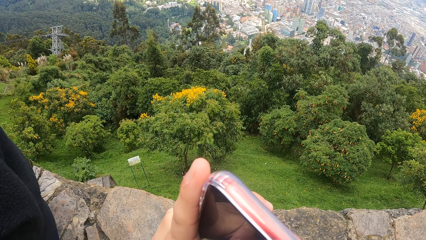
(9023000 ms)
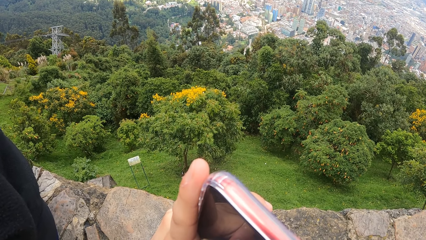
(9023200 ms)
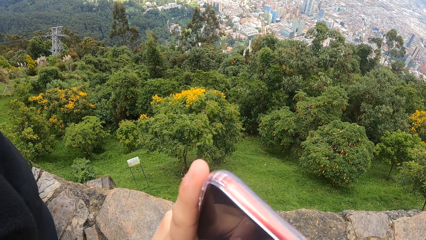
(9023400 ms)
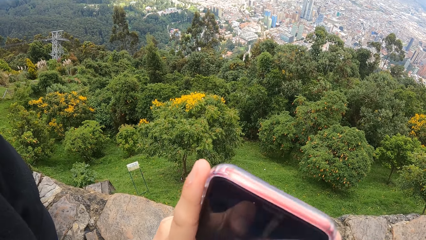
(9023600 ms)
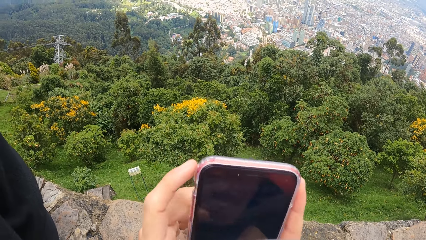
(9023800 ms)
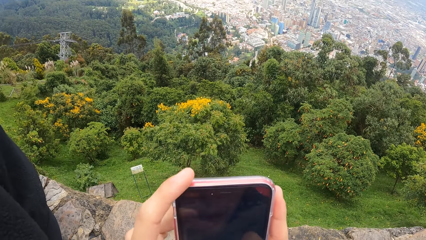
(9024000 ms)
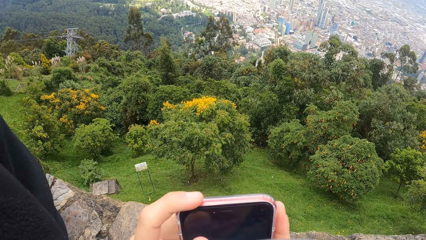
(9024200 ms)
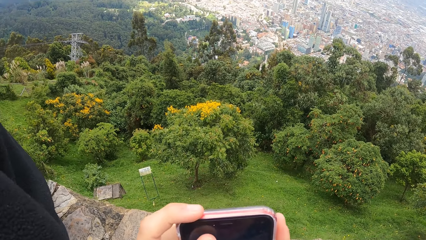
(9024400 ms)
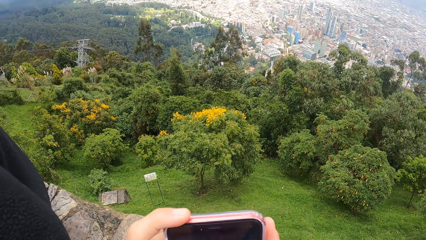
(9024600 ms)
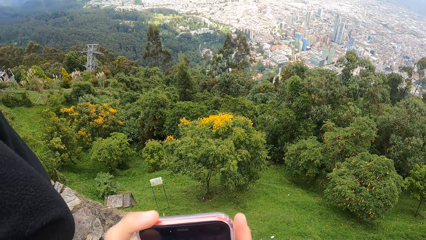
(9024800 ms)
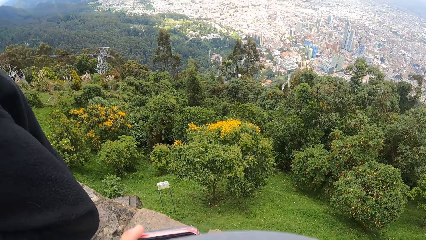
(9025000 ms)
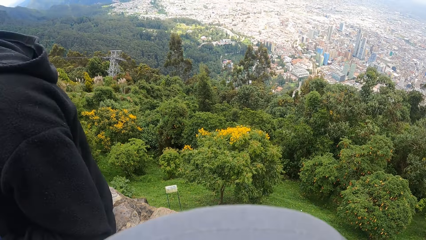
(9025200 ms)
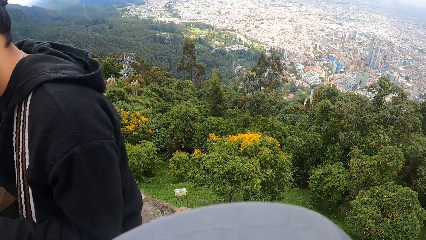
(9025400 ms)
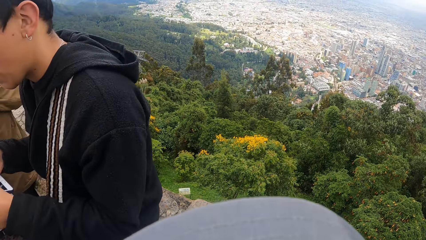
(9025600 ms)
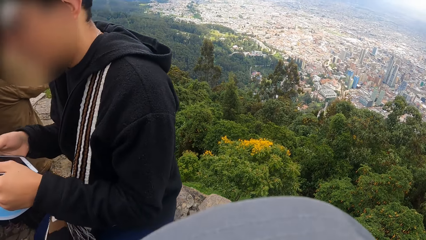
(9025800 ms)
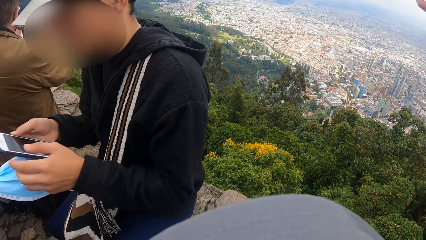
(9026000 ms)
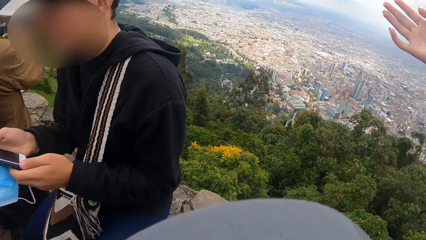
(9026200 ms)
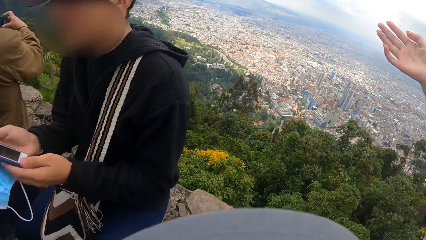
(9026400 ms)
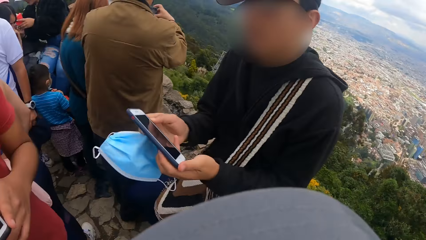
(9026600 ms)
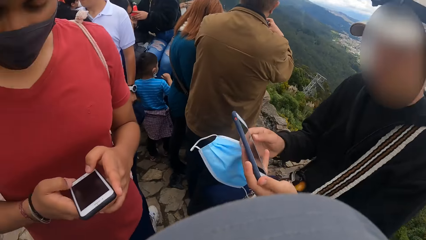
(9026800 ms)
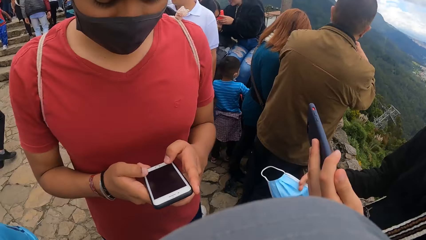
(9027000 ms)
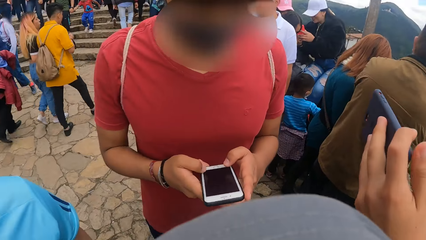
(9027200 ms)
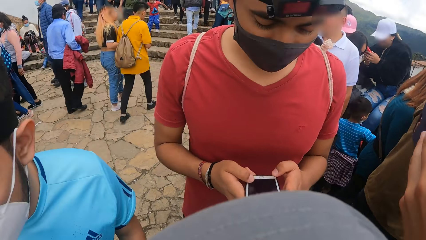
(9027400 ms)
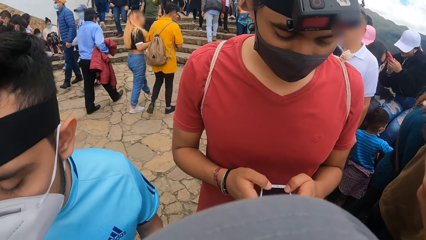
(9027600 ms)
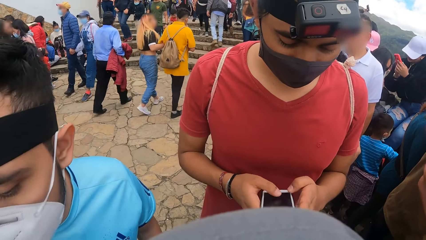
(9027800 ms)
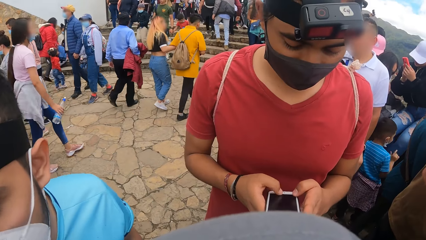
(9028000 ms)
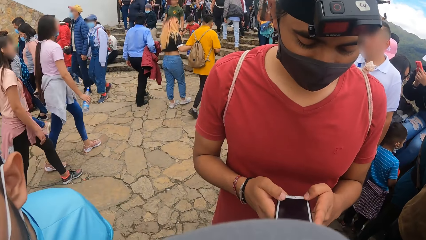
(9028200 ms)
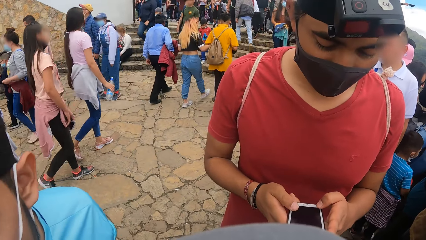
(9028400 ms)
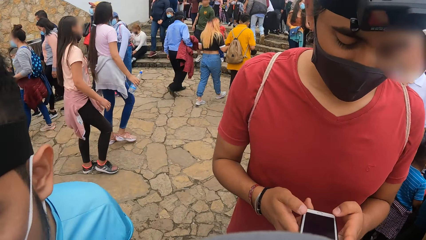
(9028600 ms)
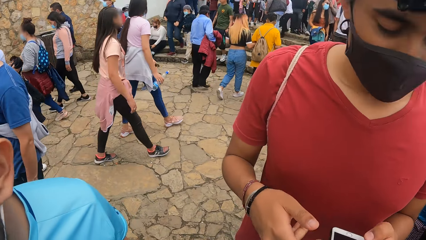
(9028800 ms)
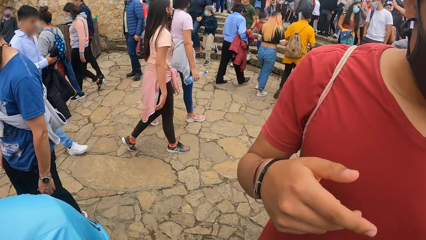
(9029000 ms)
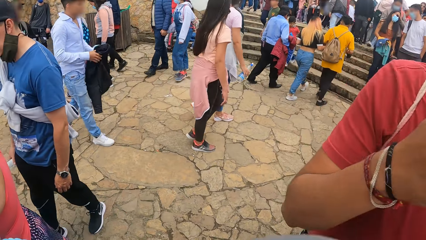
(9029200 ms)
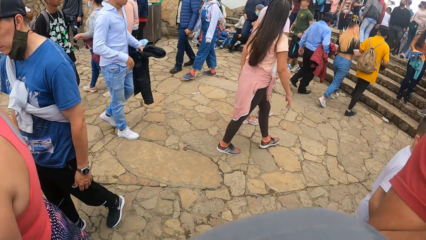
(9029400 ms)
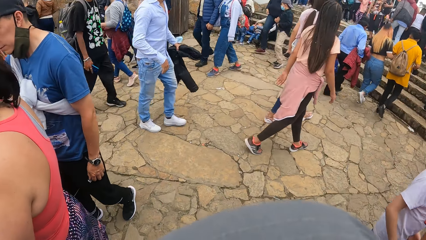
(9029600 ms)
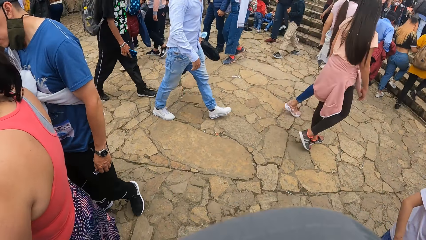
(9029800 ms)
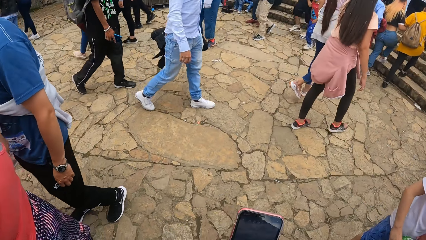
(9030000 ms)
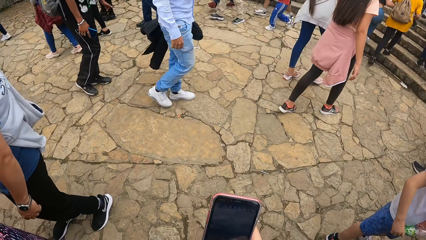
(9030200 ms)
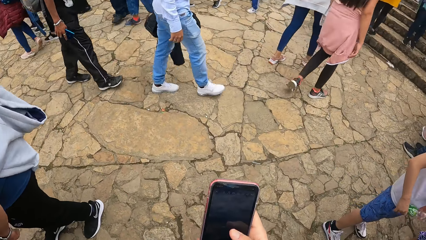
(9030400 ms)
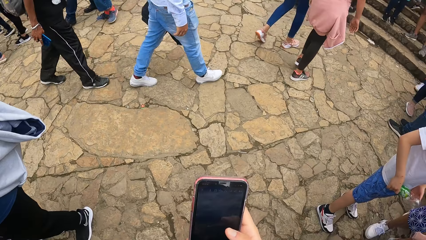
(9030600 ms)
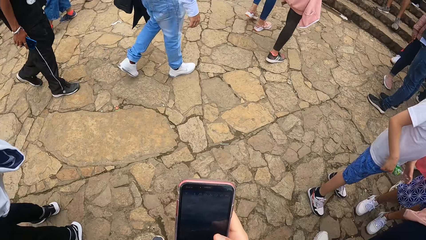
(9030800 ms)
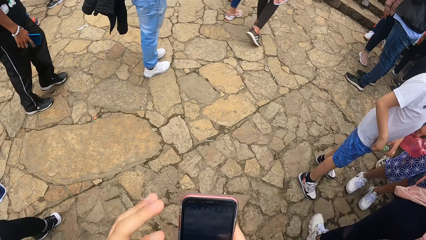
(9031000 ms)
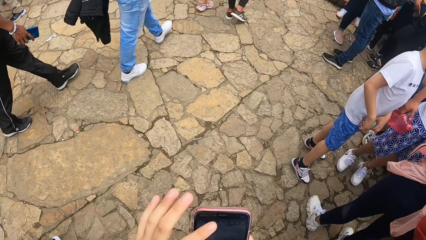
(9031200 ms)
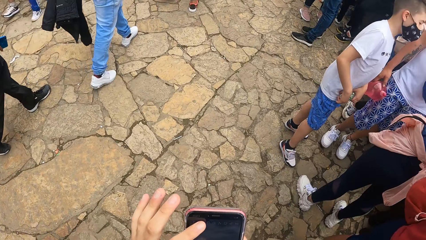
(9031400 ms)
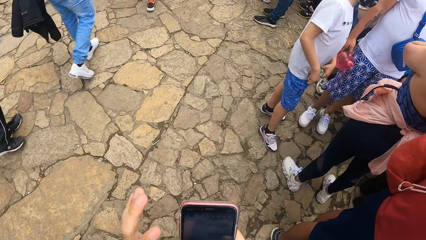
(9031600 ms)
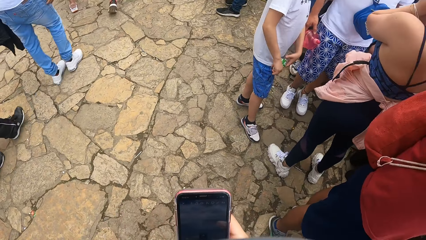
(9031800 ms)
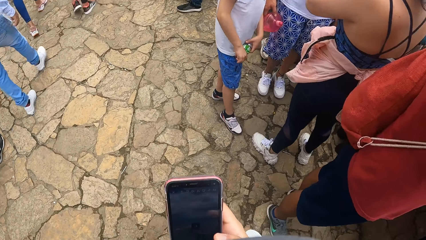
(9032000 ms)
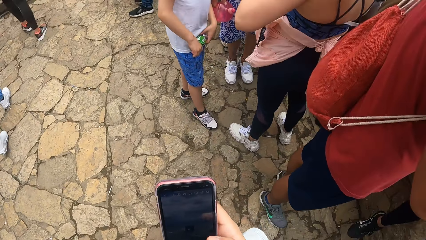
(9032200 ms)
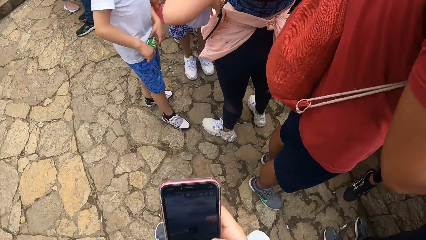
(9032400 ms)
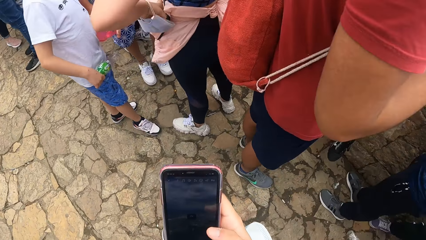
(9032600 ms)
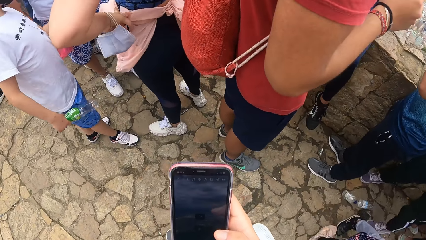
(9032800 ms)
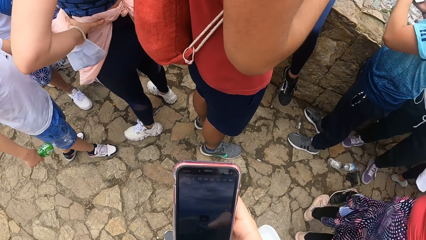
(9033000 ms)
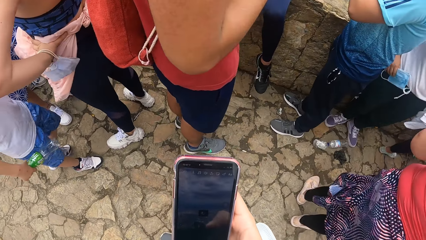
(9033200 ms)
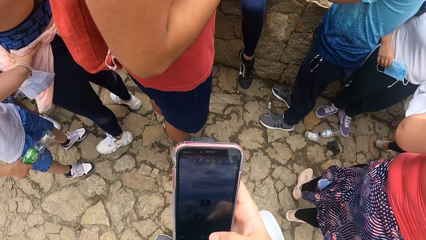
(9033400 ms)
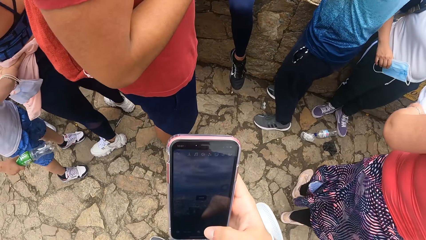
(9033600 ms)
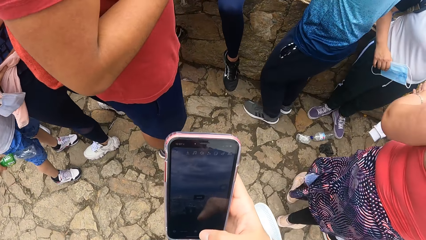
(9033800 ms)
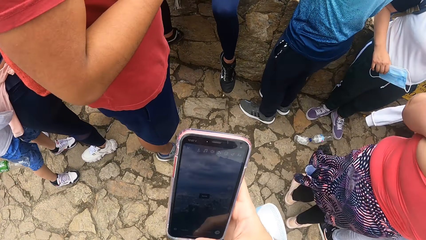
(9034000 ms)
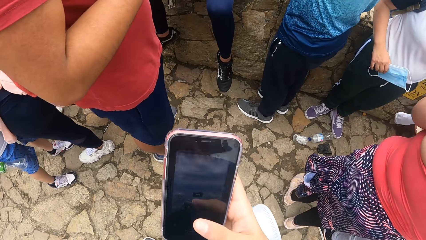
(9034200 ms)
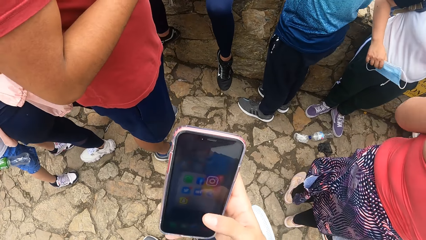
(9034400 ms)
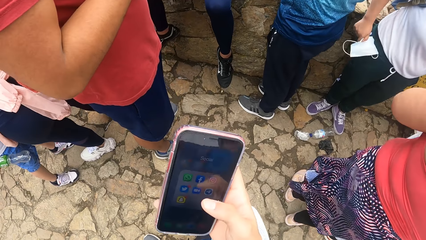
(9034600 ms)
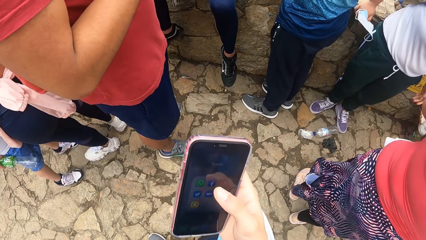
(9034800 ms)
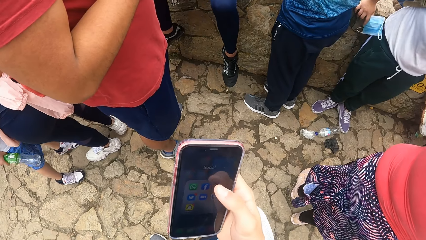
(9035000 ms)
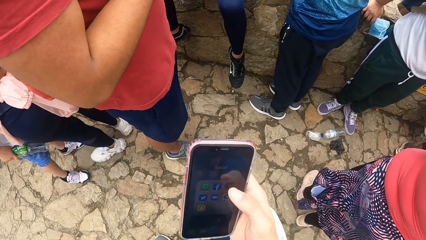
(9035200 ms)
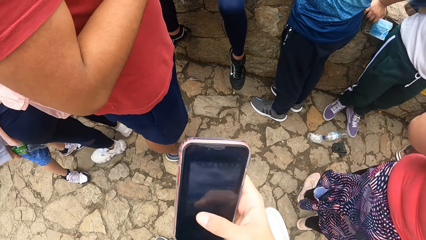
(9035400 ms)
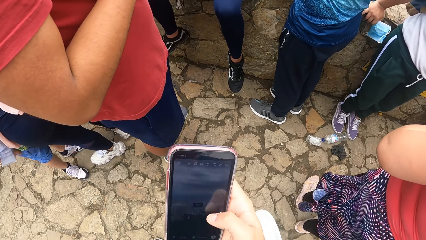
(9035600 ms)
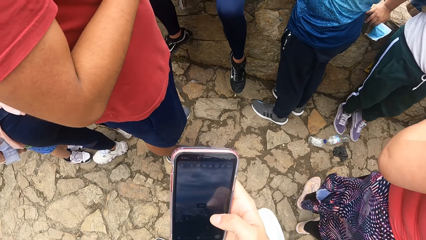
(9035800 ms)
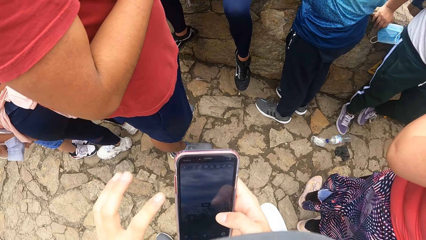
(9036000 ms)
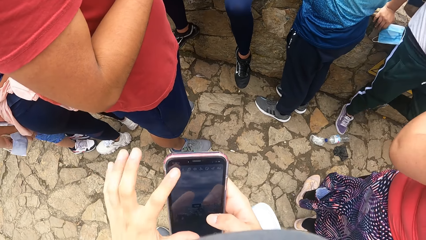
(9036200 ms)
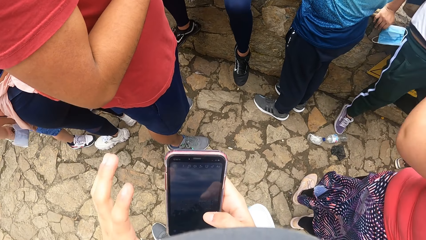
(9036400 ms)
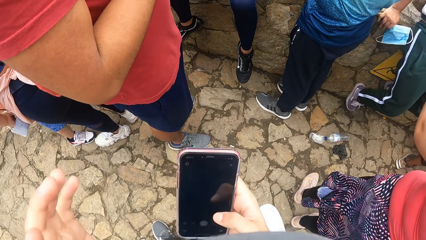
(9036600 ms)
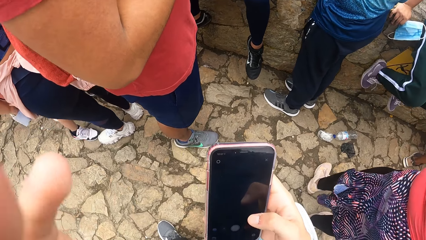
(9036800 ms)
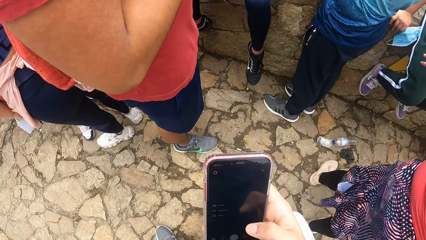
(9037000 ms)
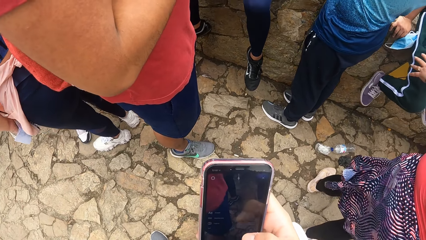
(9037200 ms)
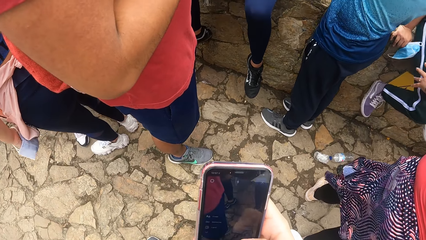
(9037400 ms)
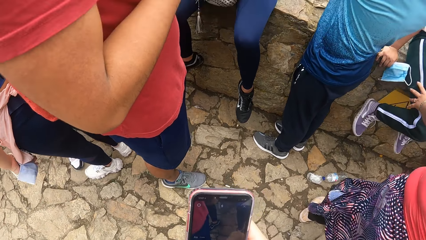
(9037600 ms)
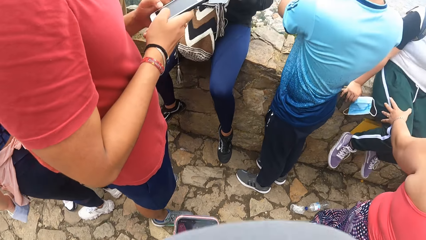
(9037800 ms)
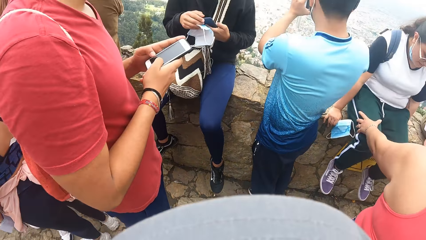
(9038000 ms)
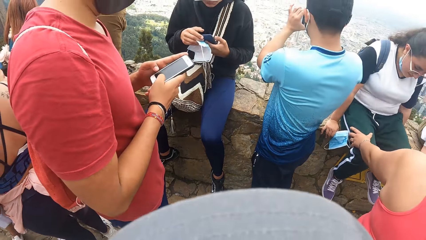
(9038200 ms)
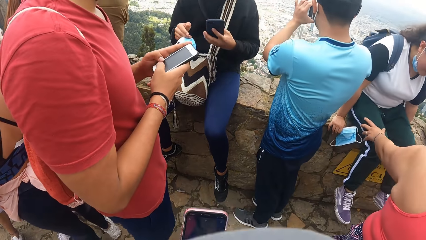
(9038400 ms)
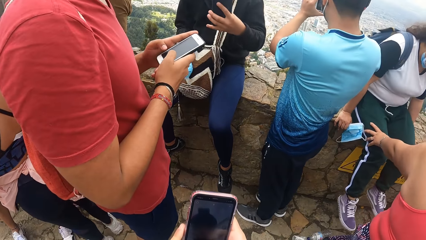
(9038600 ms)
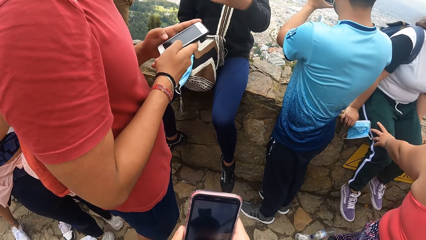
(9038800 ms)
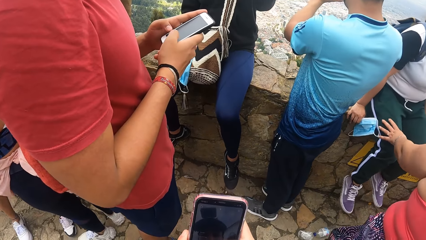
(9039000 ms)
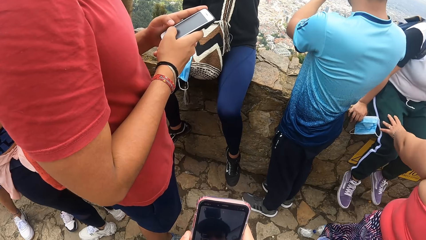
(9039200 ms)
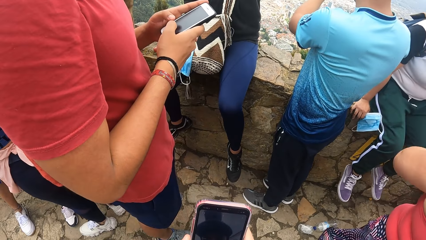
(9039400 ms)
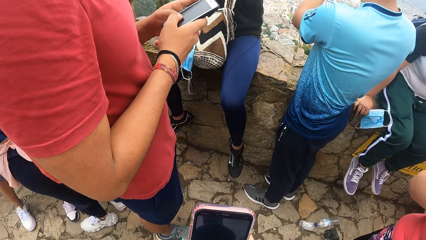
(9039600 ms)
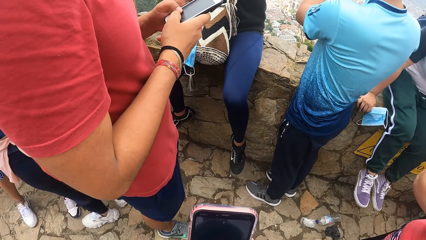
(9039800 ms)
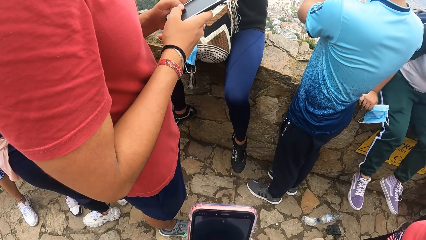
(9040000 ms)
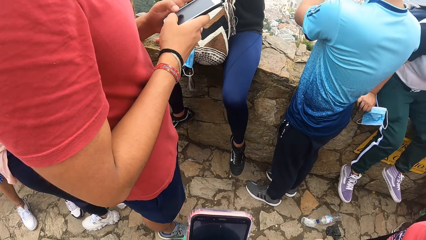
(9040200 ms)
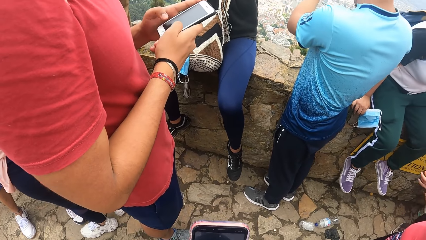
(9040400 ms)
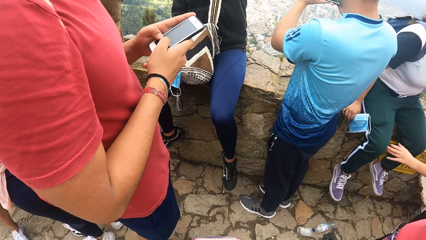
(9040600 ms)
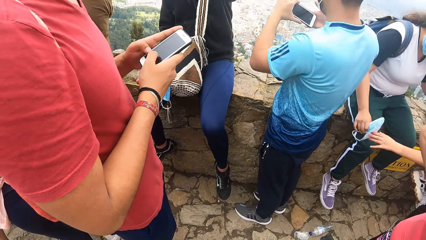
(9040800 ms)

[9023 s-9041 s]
The camera wearer looks around. A person scrolls on a phone. Another person scrolls on a phone. The camera wearer looks around, scrolls on a phone, and types on the phone. They look around, scroll on the phone, and touch the face. The second person types on the phone. The first person types on the phone. A third person takes a photo with a phone.
